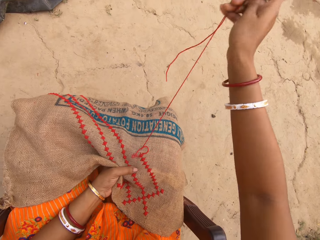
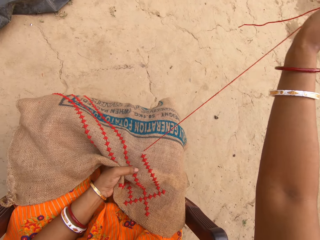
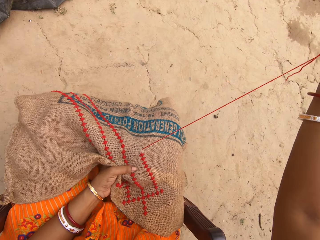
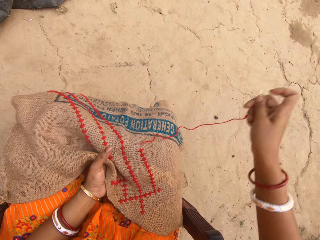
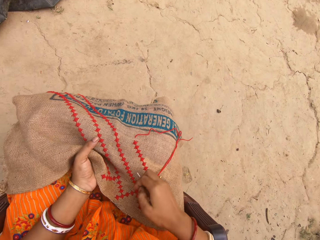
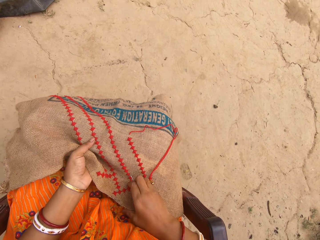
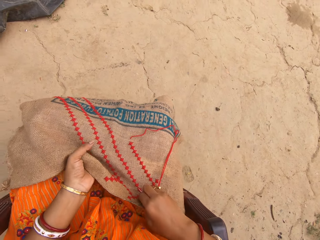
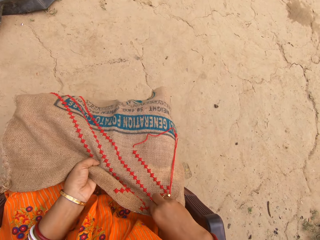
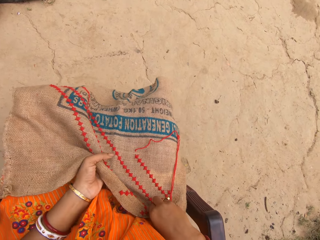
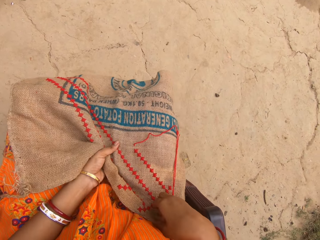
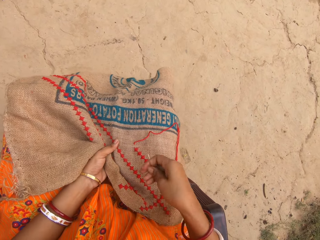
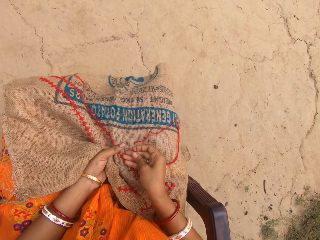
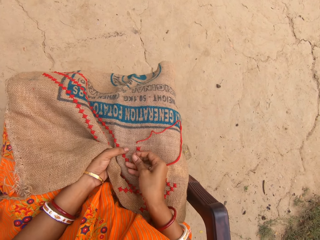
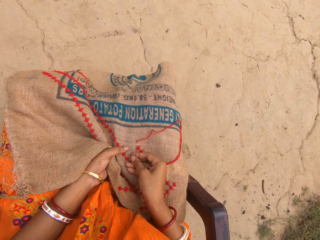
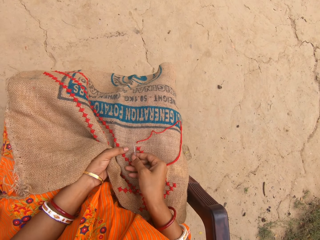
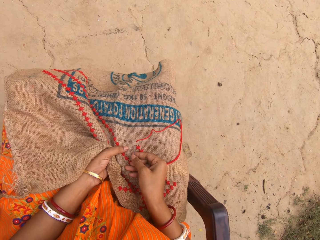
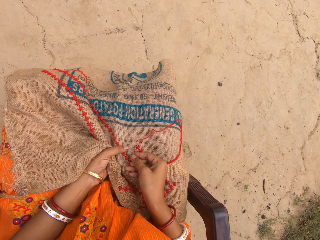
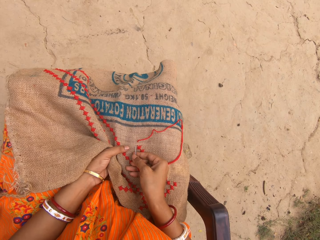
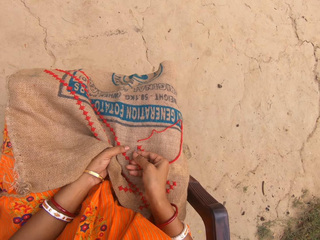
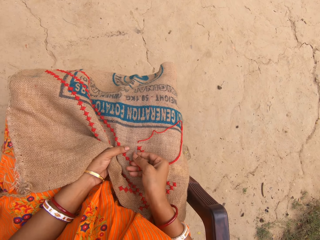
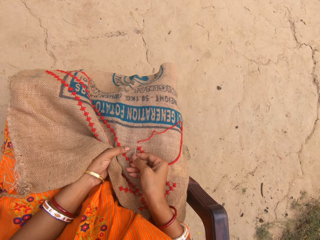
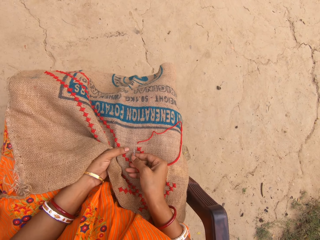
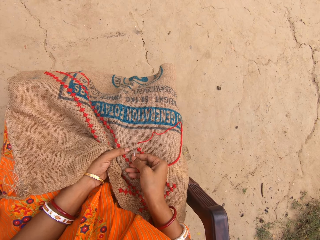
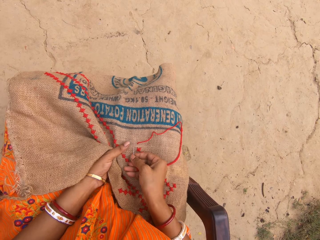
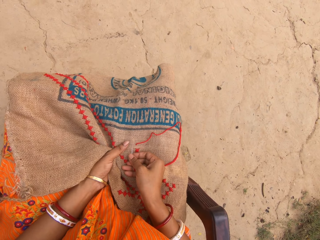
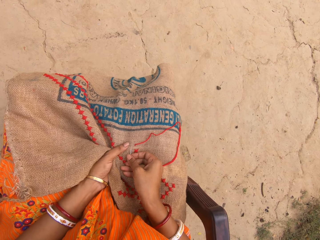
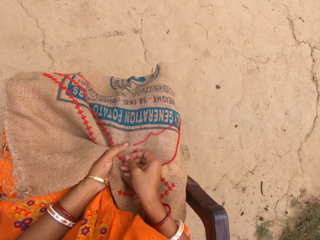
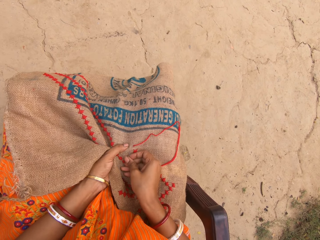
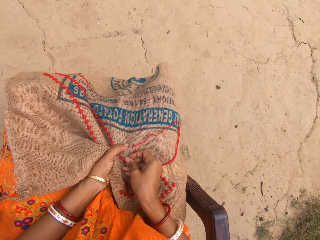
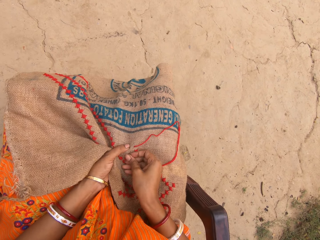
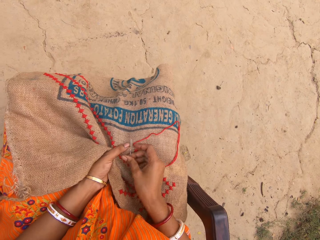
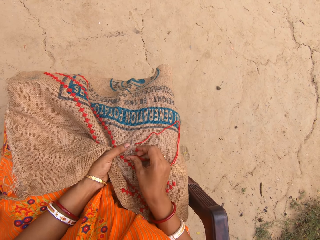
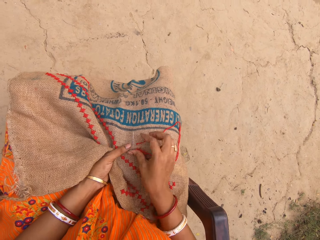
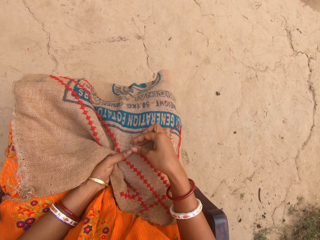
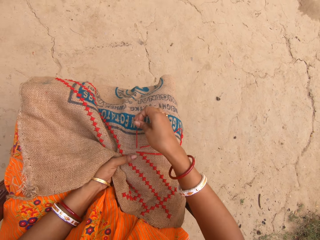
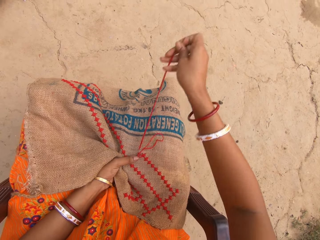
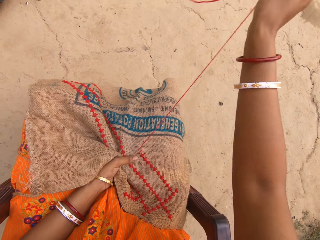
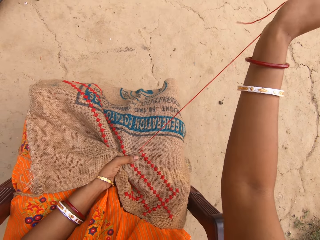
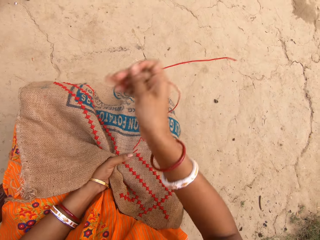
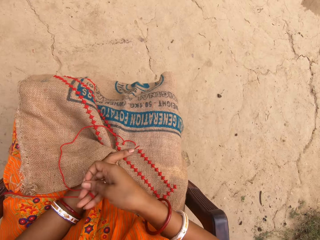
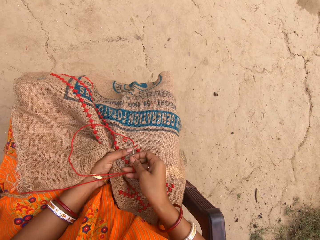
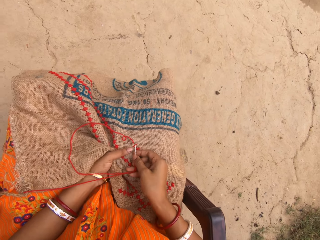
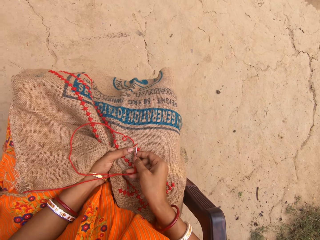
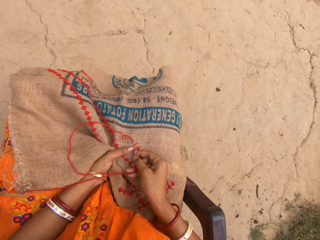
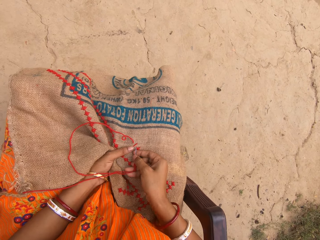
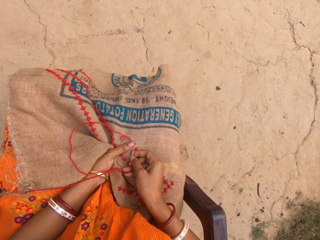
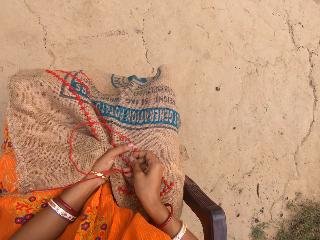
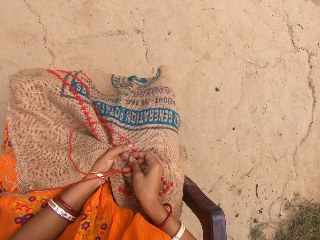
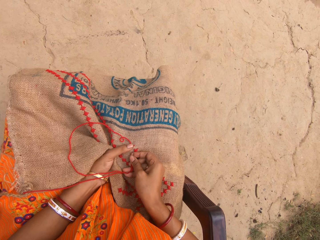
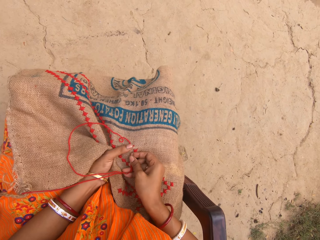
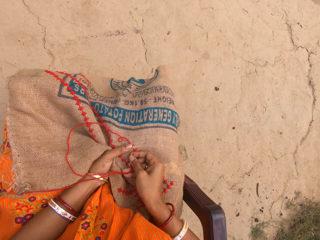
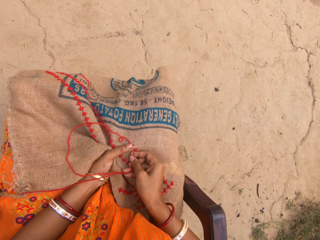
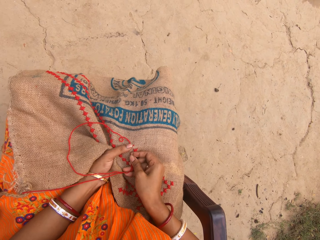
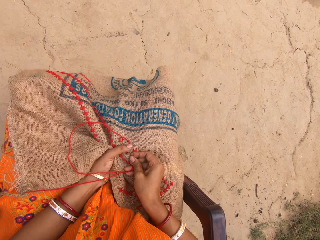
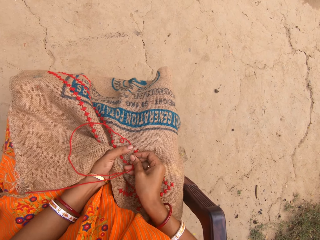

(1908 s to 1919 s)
The camera wearer adjusts the cloth on her lap with her hands. She sews the cloth in her left hand with the needle in her right hand.

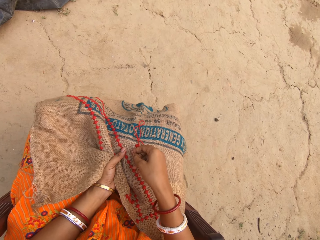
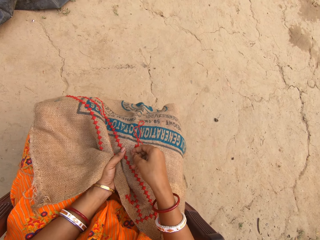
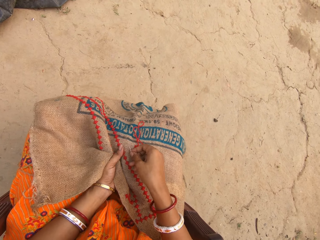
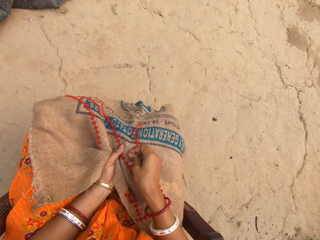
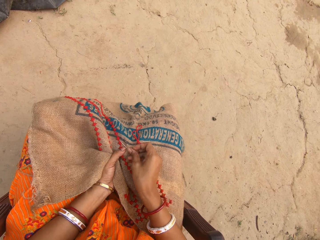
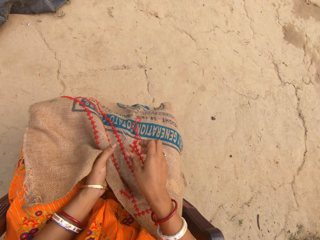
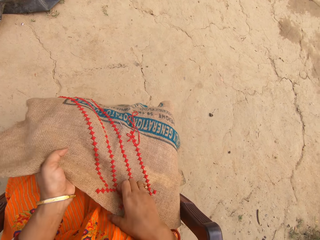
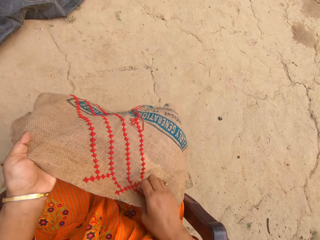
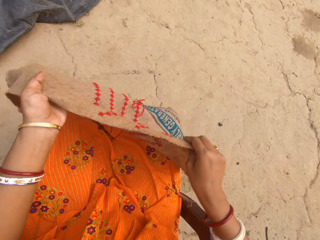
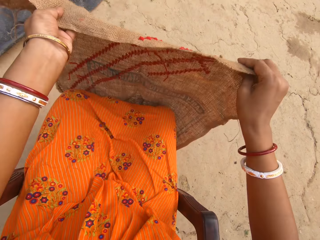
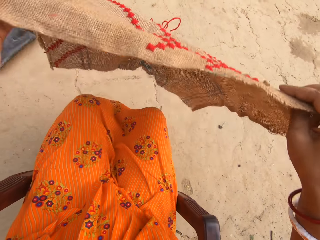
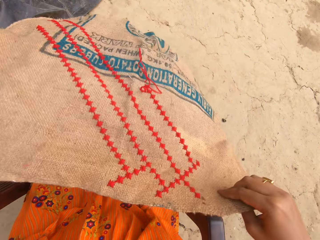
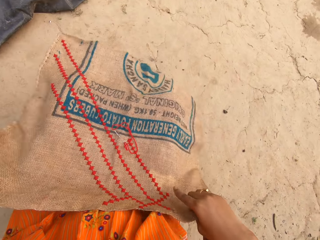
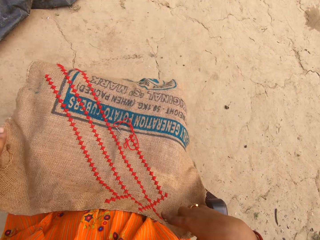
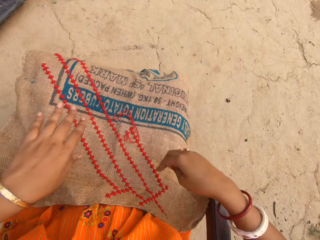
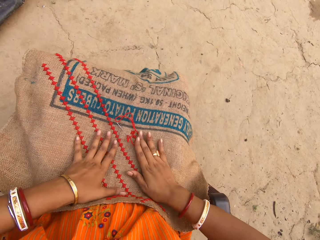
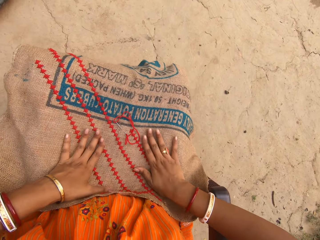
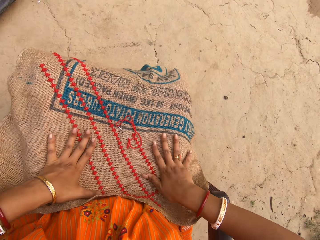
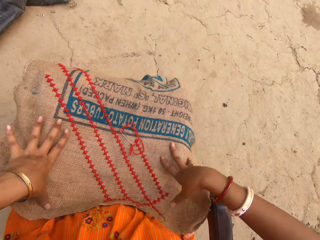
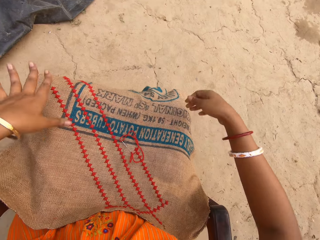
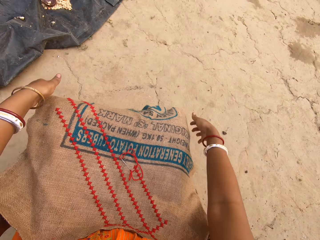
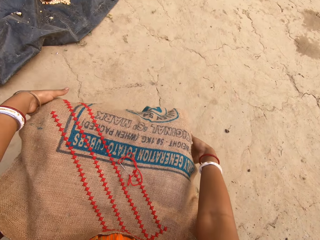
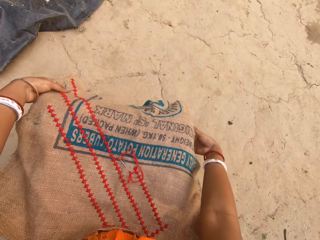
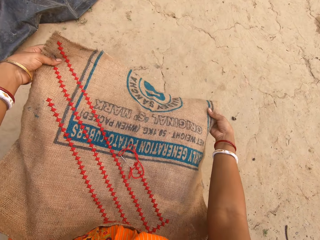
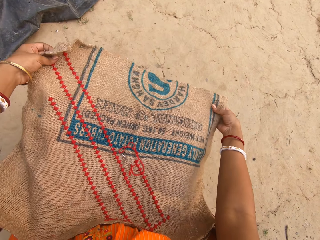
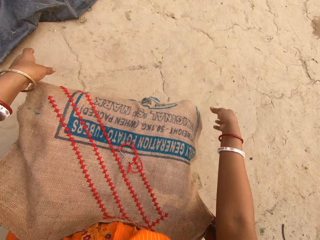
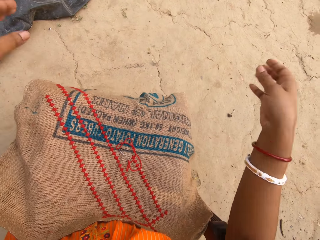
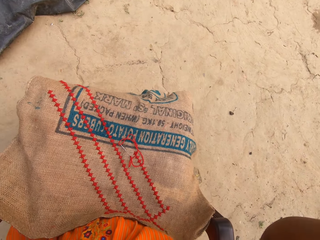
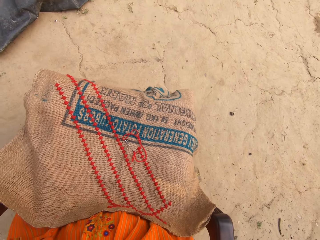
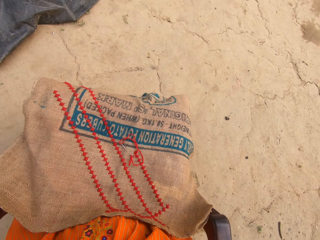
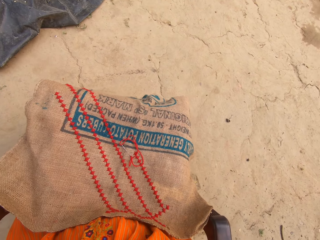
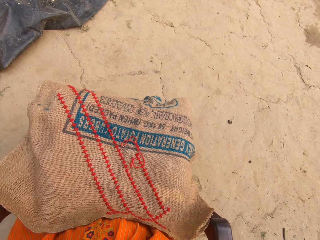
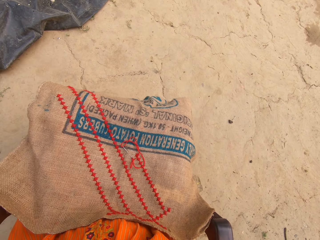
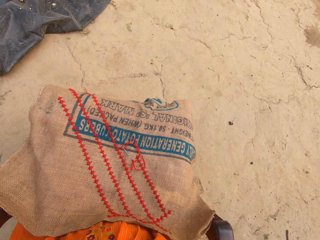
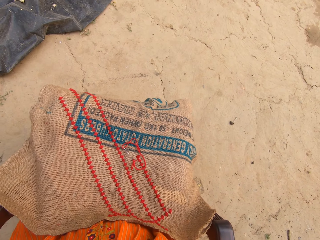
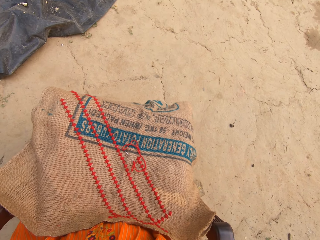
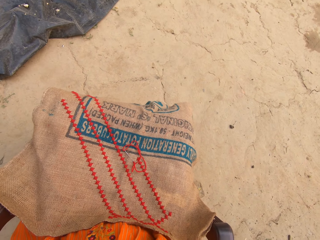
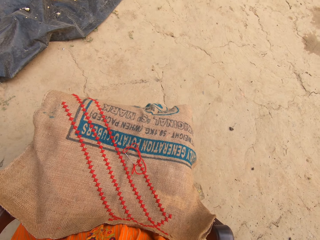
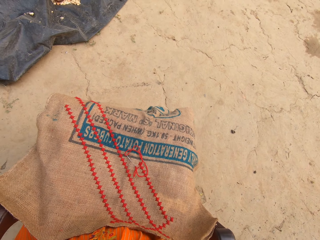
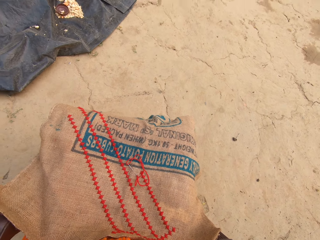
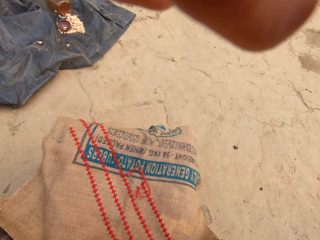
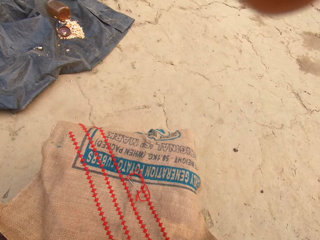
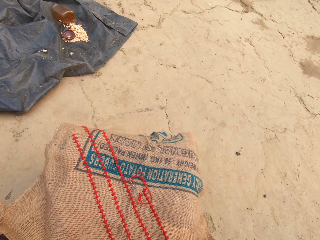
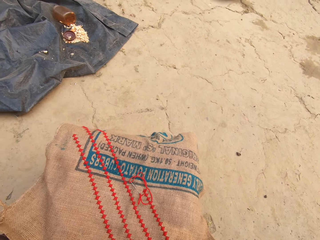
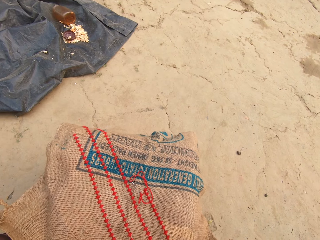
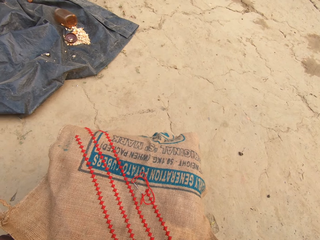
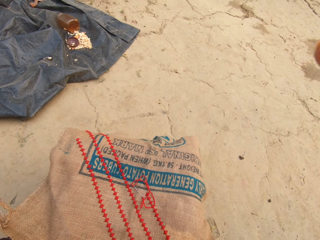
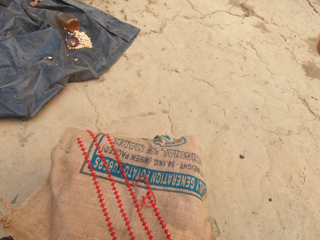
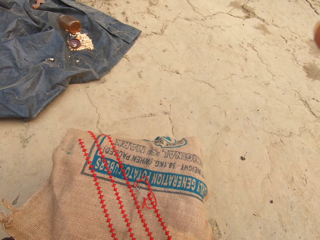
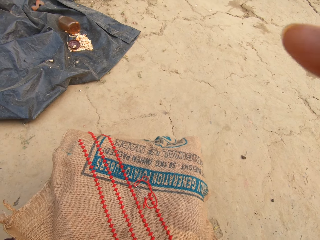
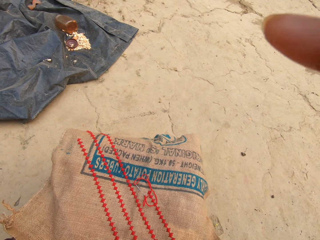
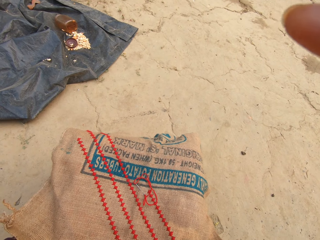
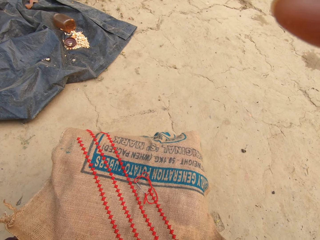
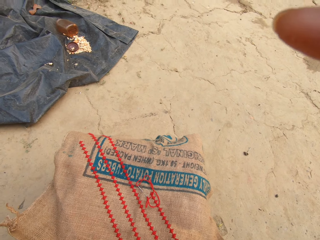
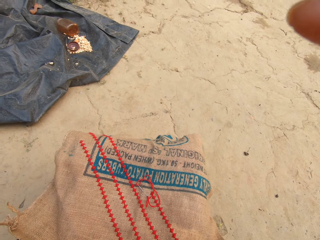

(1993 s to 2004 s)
The camera wearer adjusts the cloth on her lap with her hands. She spreads the cloth on her lap with her palms. She holds the cloth with her hands. She drops the cloth on her lap with her hands. She adjusts a head camera with her hands. She removes the camera.
